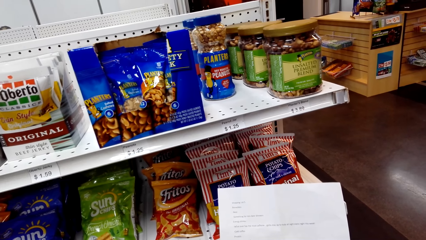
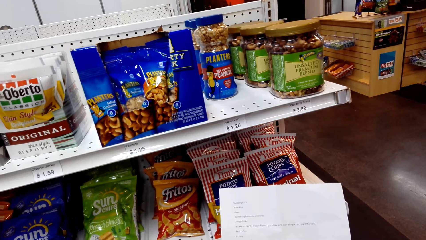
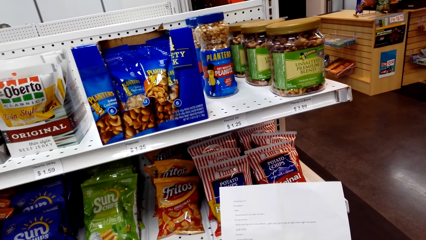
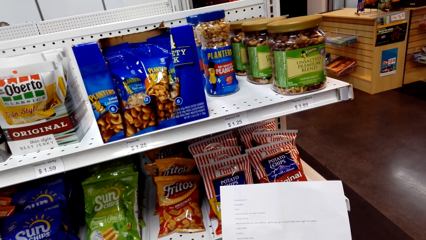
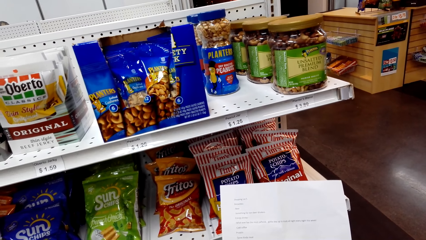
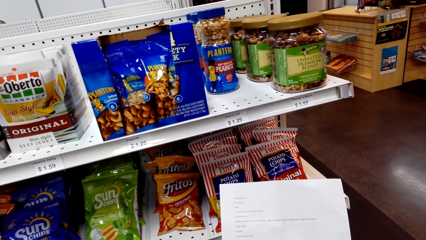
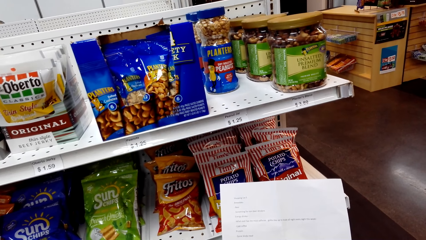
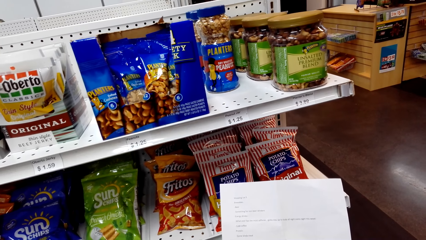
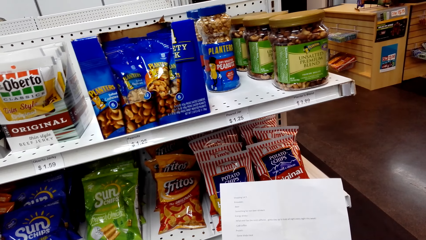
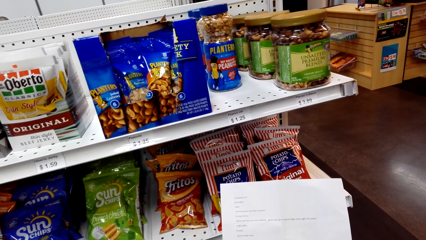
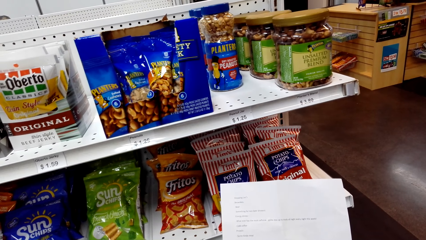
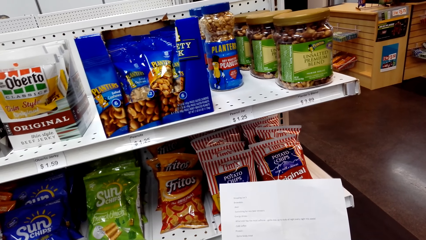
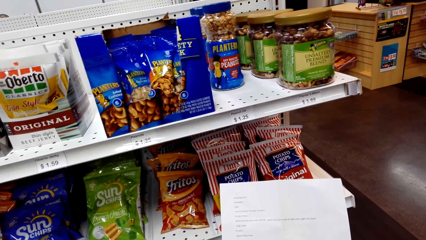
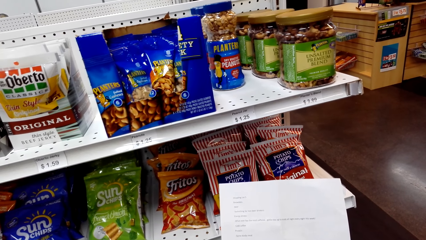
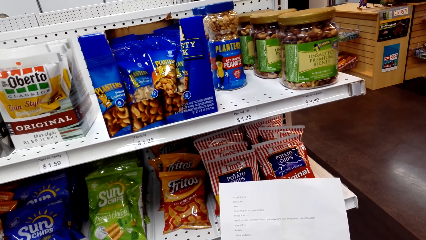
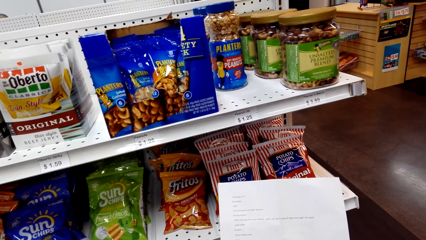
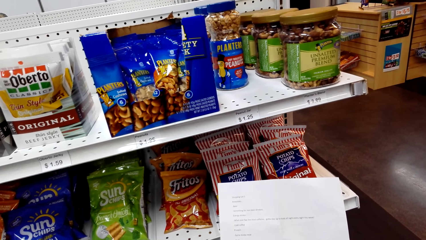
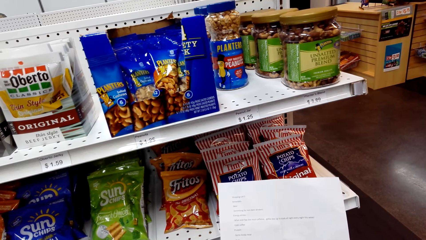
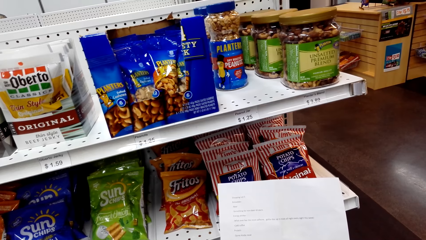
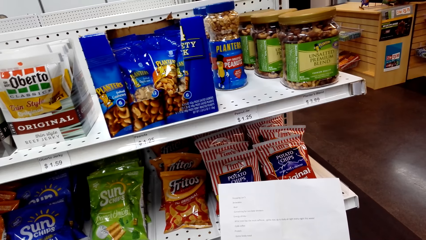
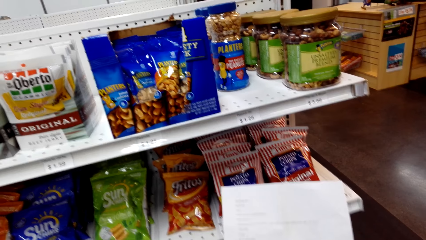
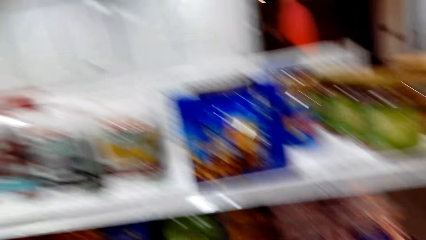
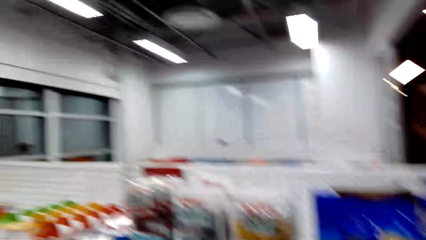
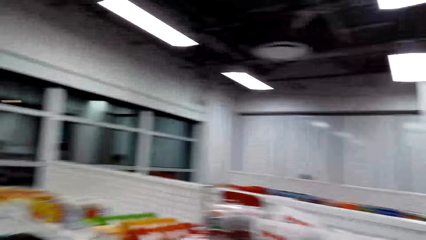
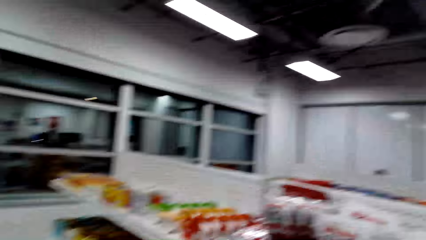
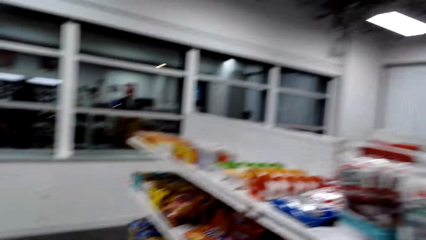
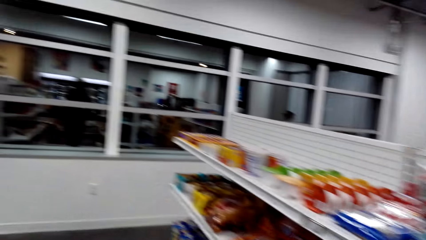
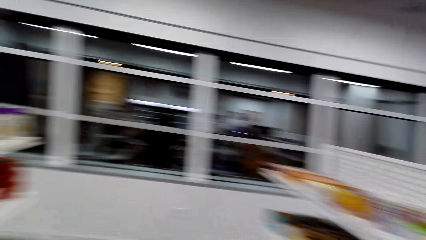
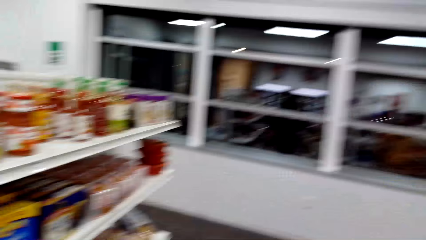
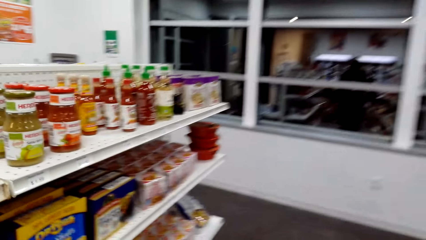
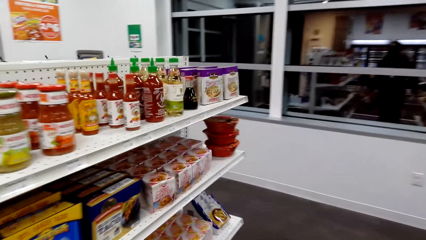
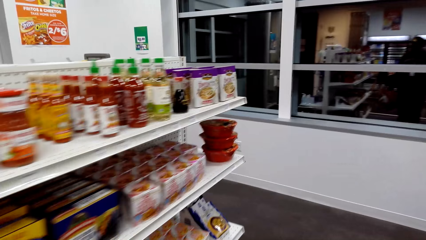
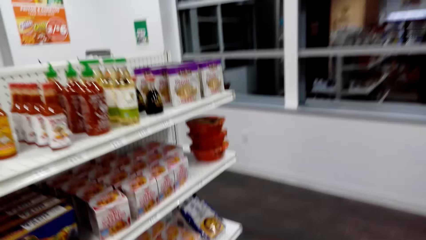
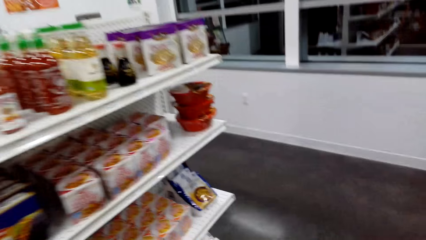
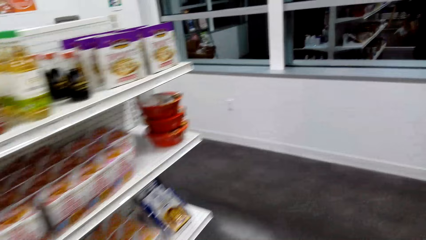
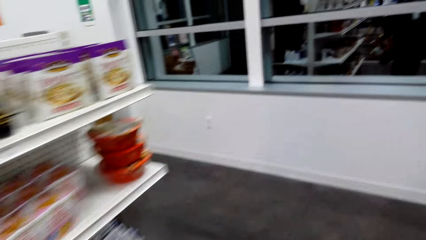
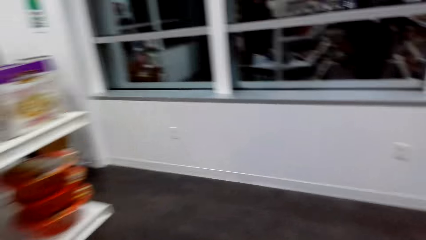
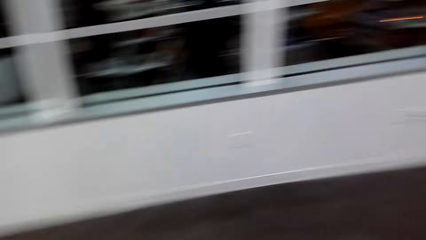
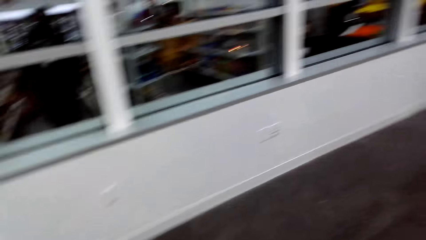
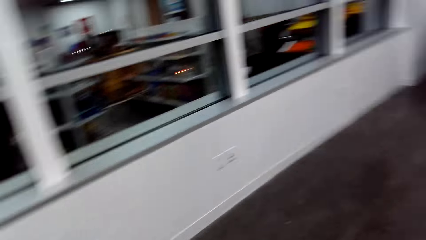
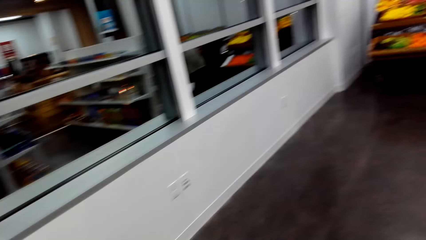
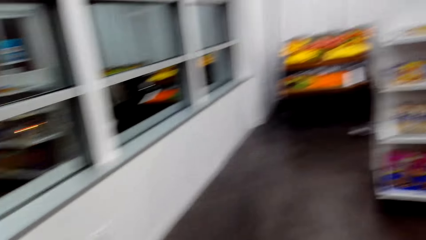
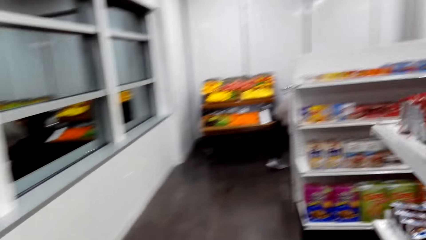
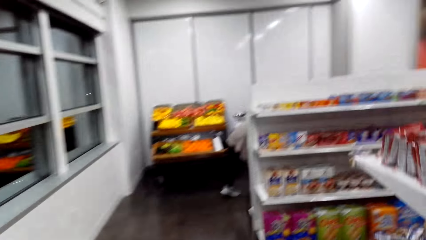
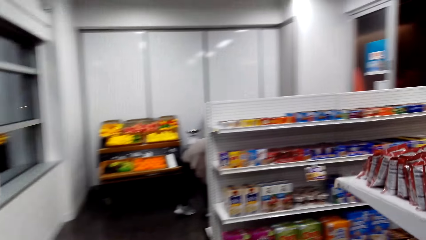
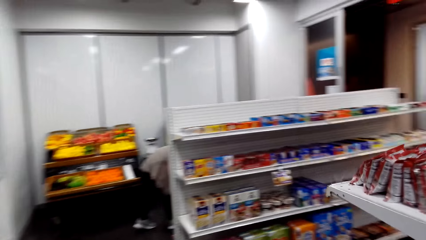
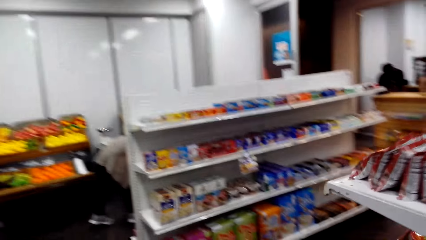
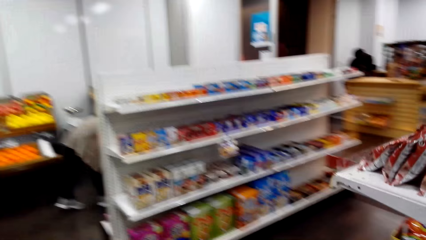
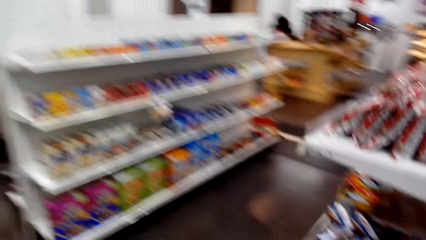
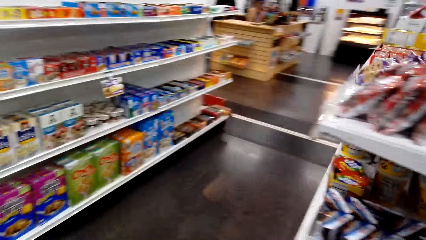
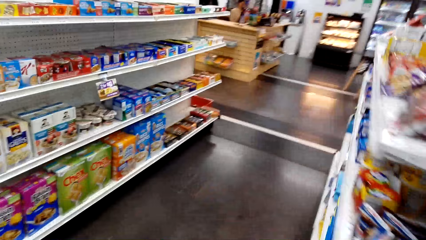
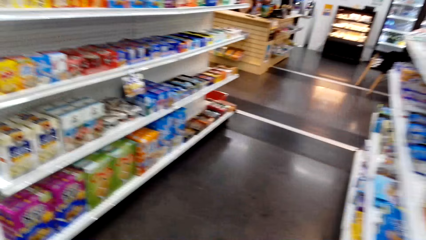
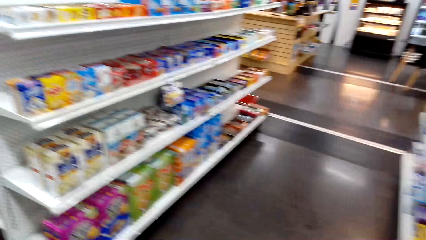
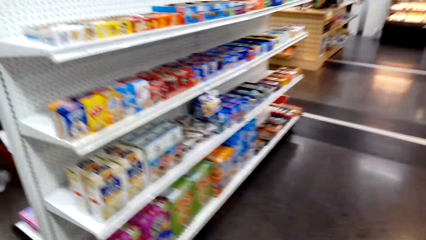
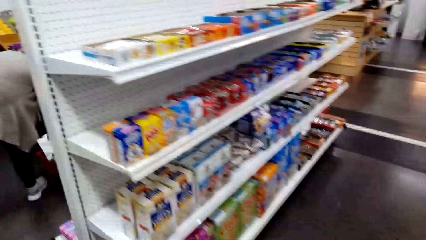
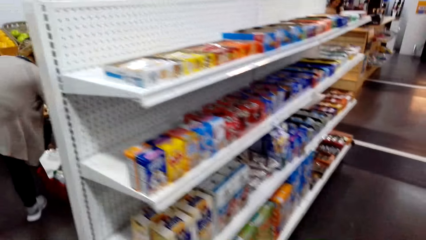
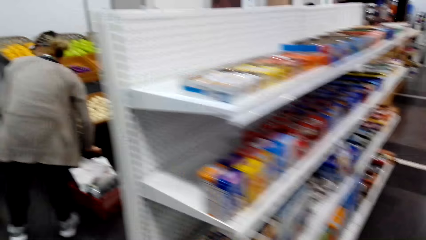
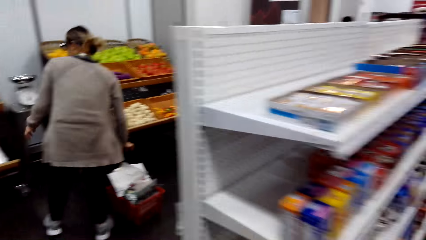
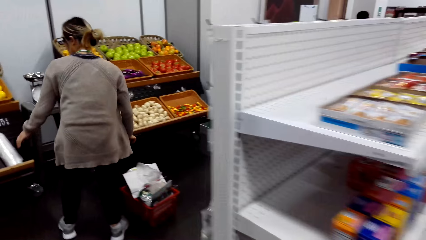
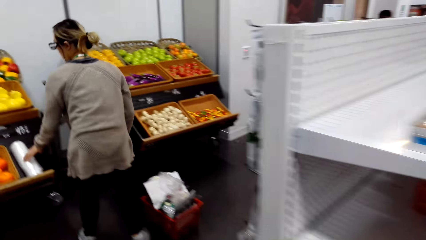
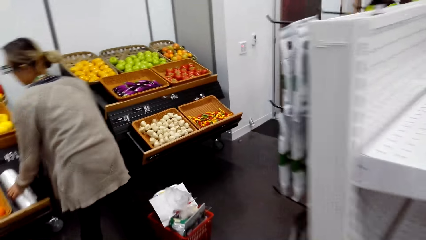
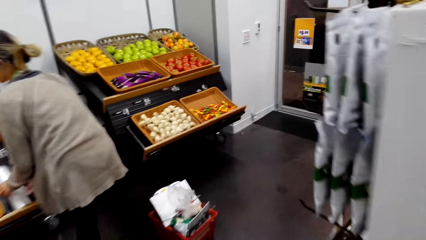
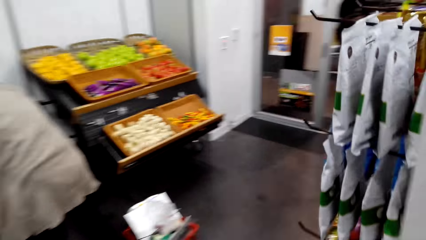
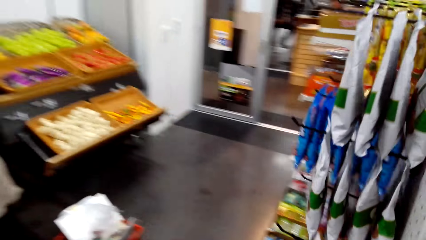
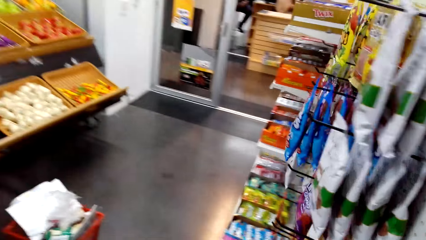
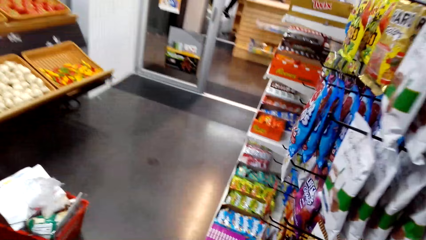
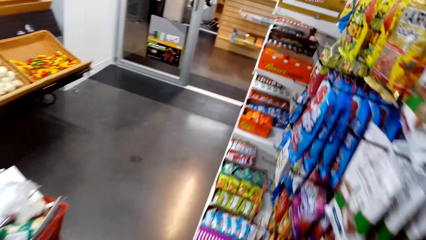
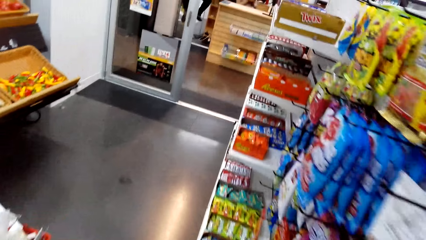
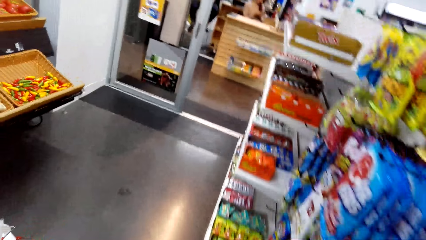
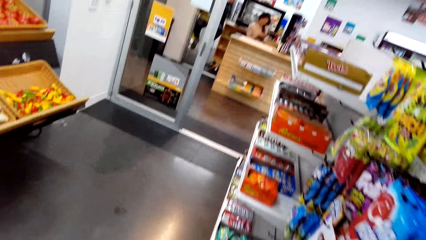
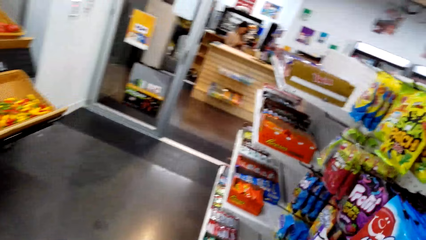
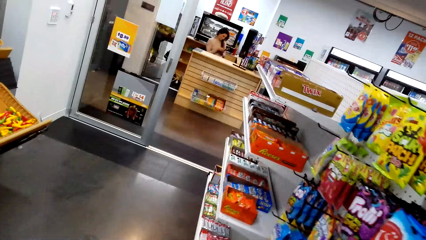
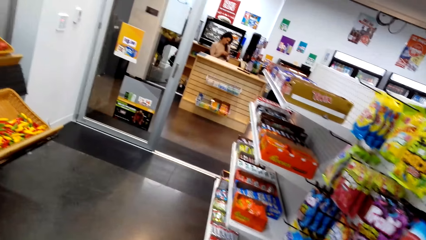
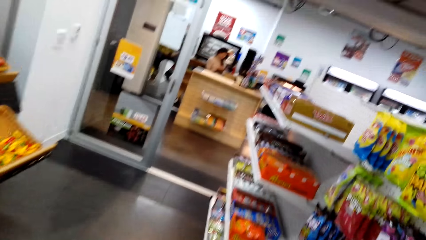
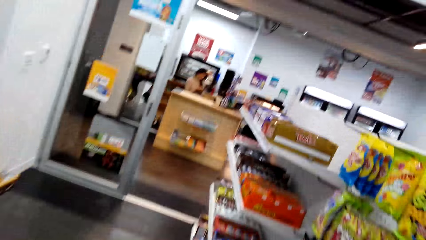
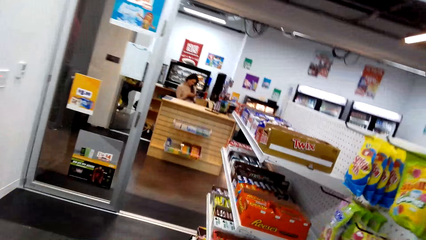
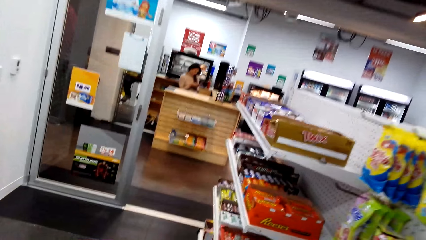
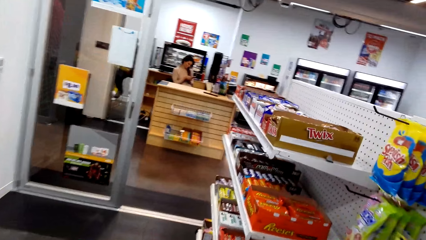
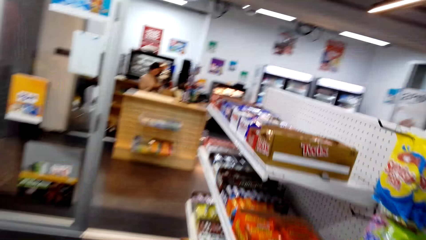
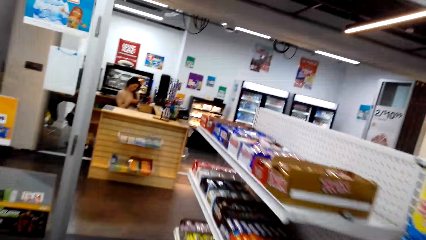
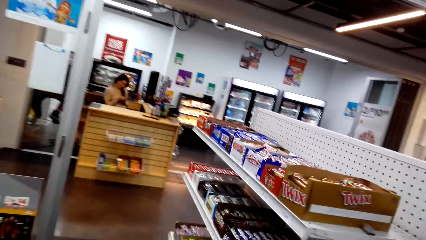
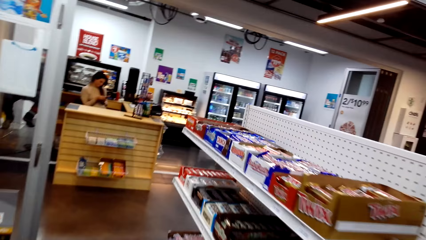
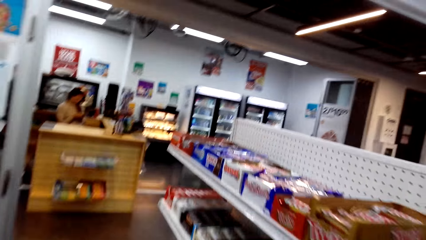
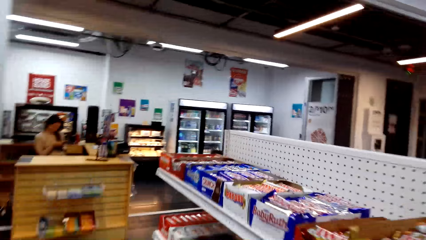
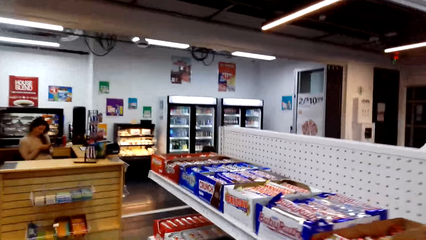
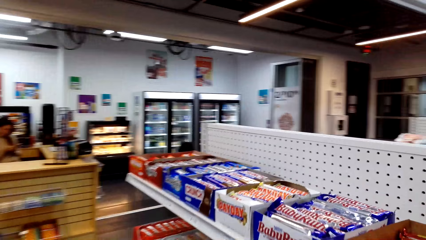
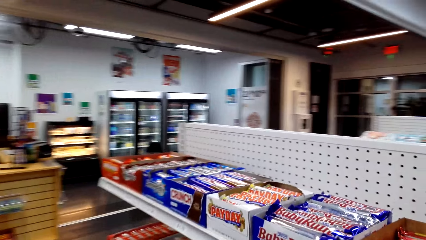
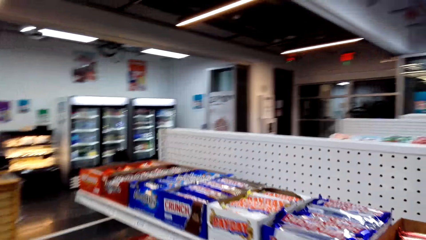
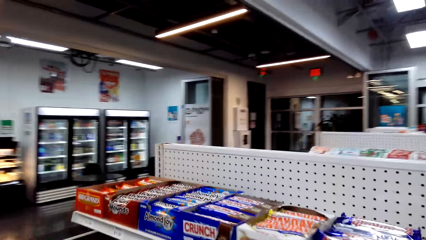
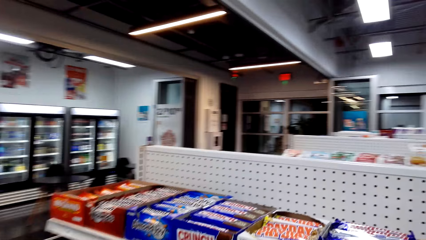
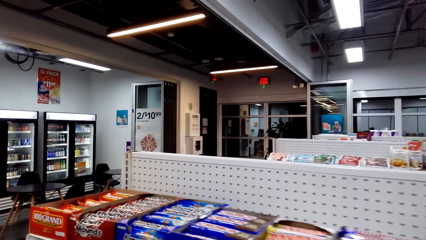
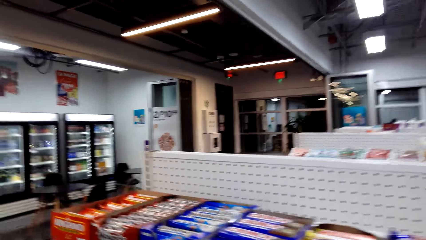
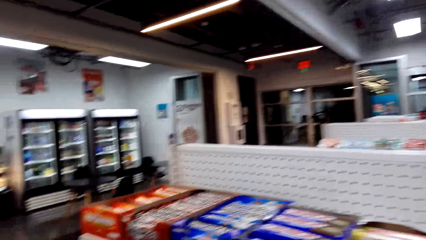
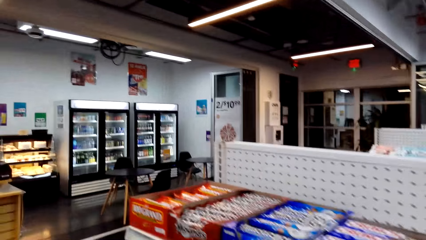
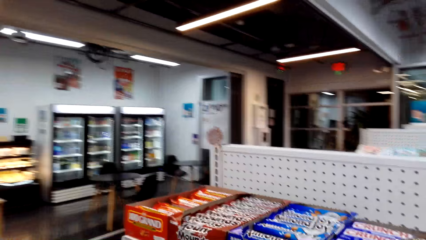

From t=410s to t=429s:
The camera wearer walks in the supermarket. A person picks the packaging bags. Another person sits at the counter.
